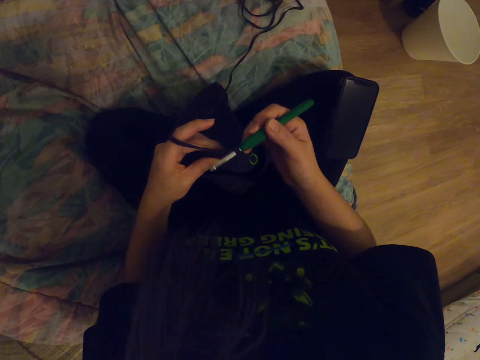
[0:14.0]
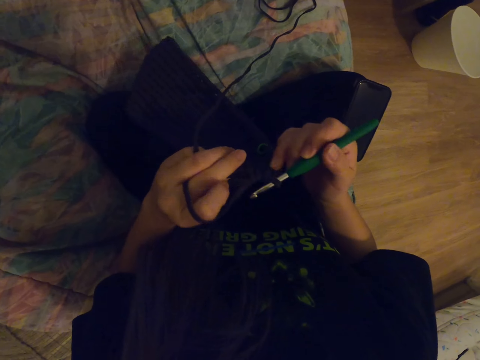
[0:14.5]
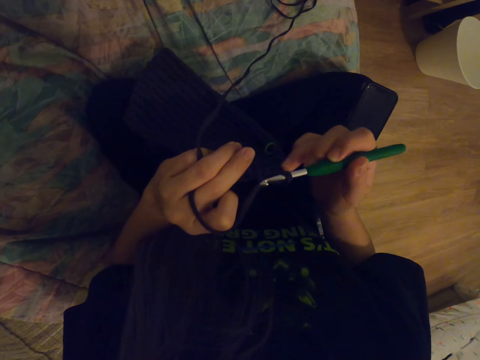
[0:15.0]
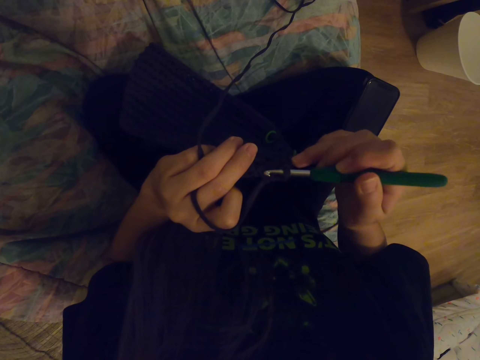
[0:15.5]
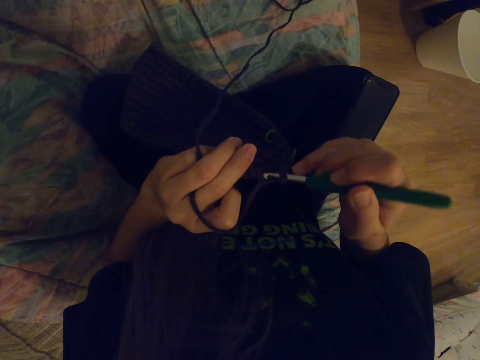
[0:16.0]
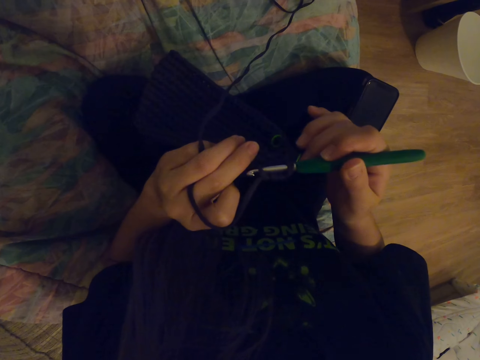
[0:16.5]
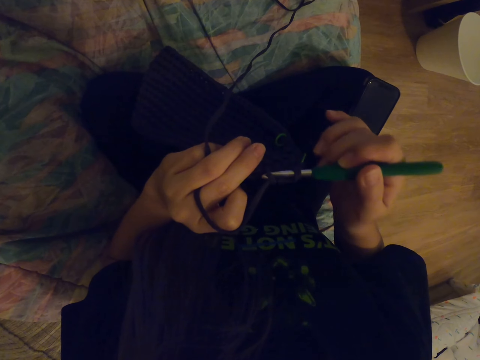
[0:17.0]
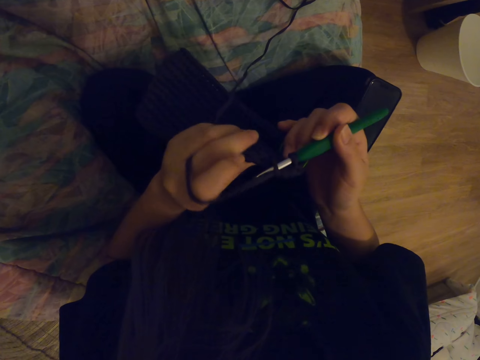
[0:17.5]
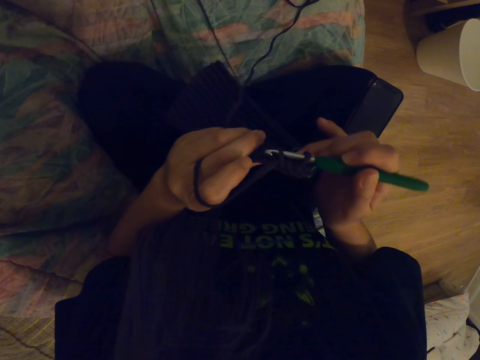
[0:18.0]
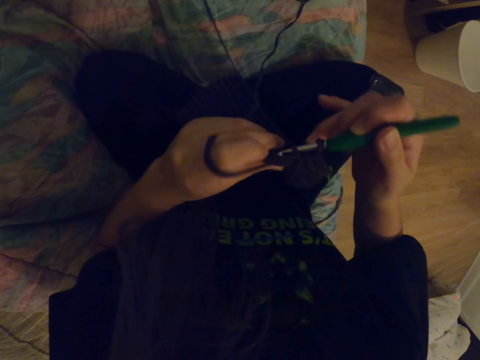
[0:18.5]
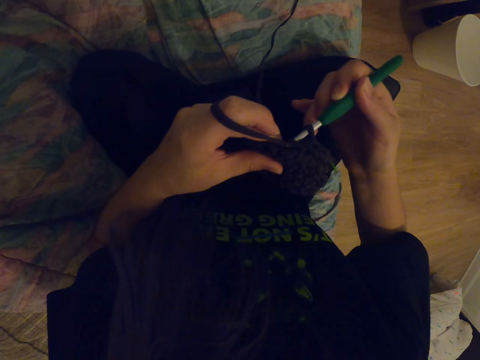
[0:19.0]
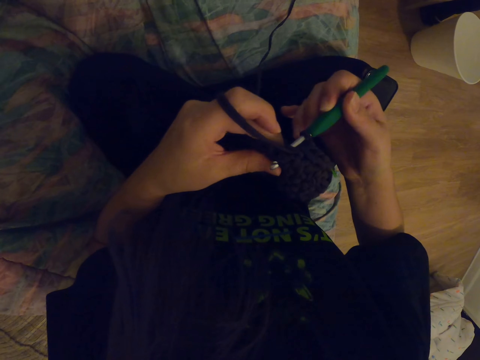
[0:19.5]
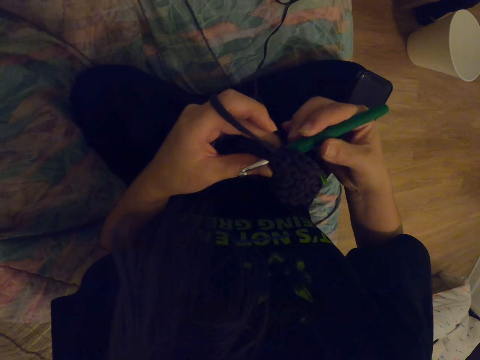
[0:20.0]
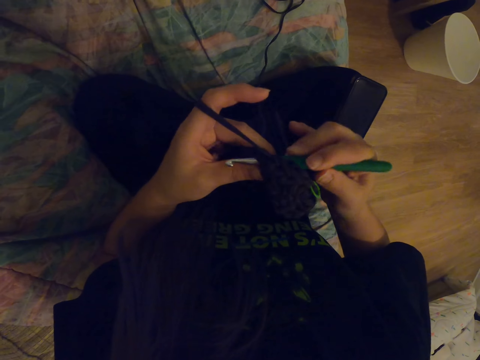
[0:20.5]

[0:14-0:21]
The camera wearer knits a cloth with a knitting needle.

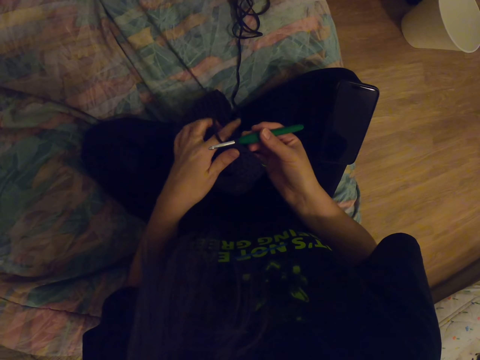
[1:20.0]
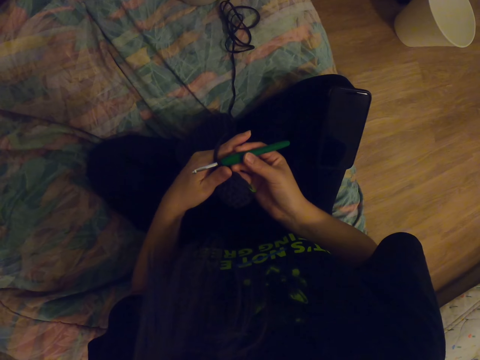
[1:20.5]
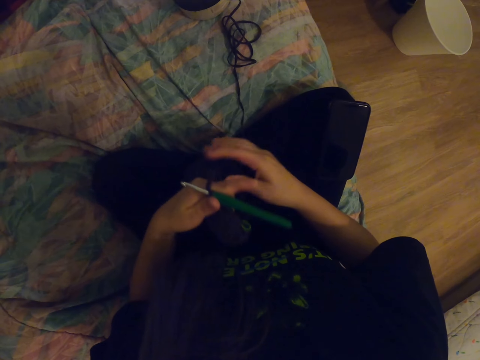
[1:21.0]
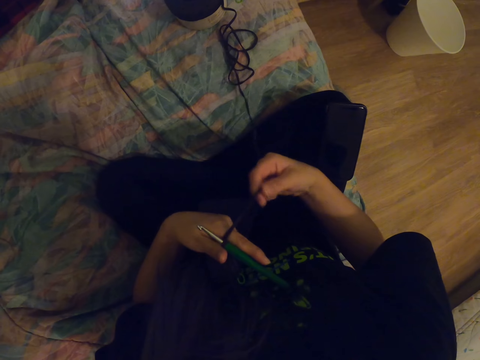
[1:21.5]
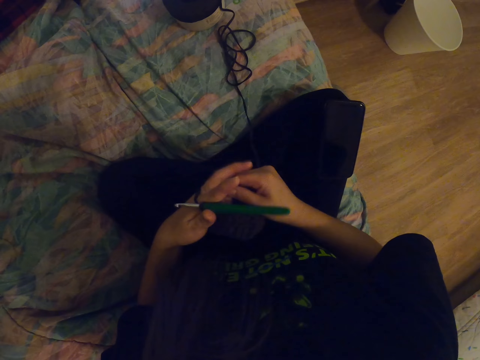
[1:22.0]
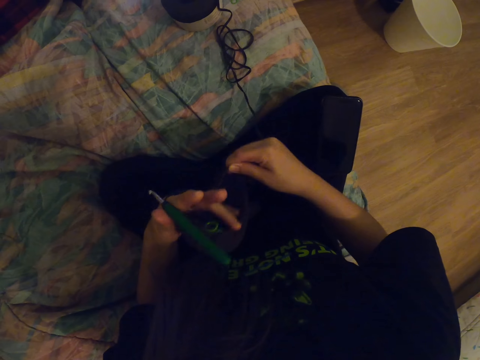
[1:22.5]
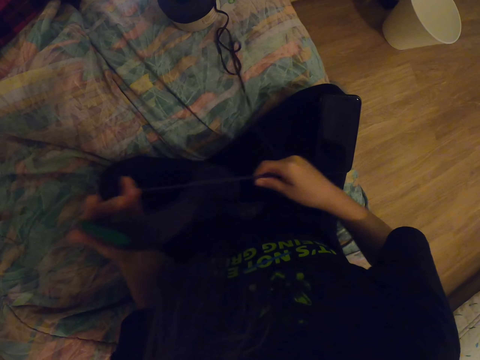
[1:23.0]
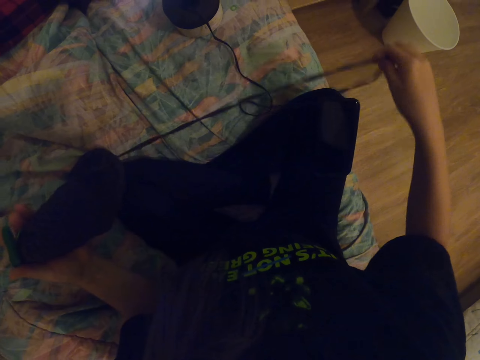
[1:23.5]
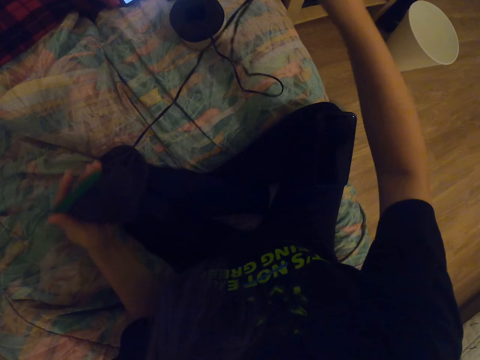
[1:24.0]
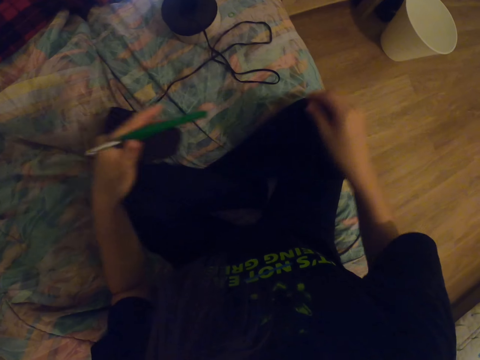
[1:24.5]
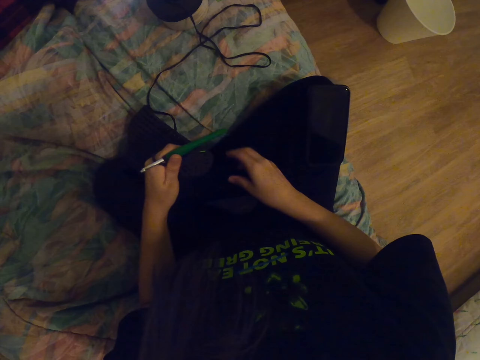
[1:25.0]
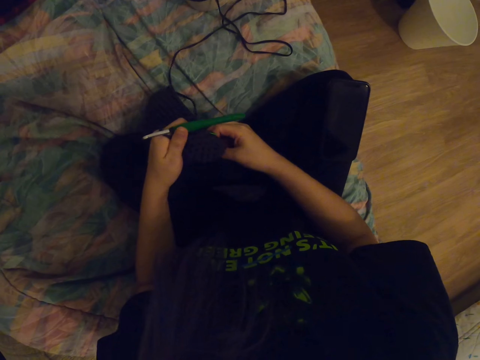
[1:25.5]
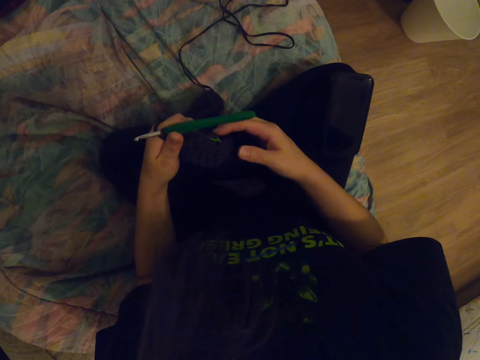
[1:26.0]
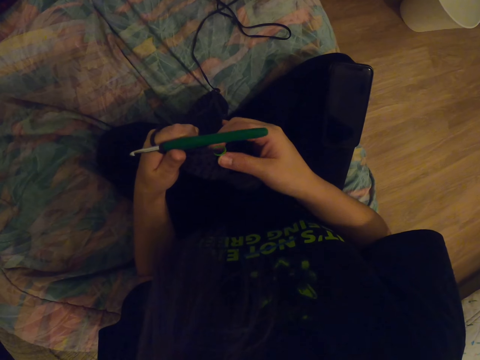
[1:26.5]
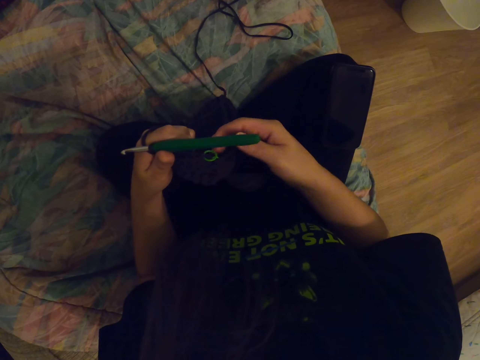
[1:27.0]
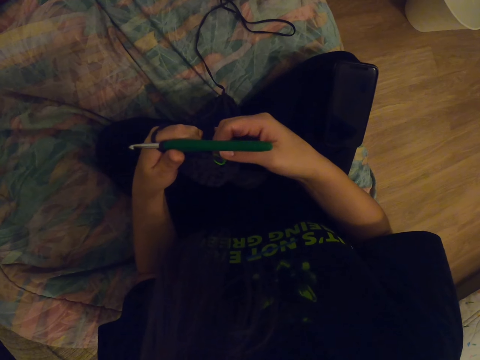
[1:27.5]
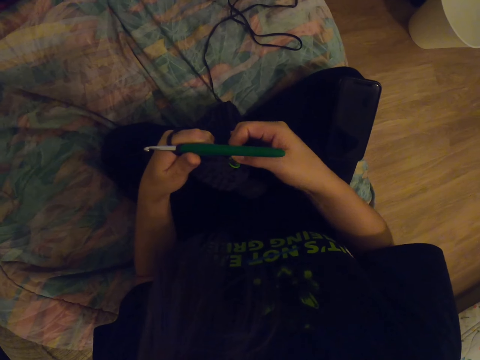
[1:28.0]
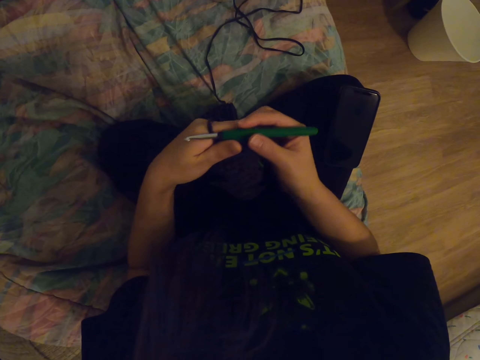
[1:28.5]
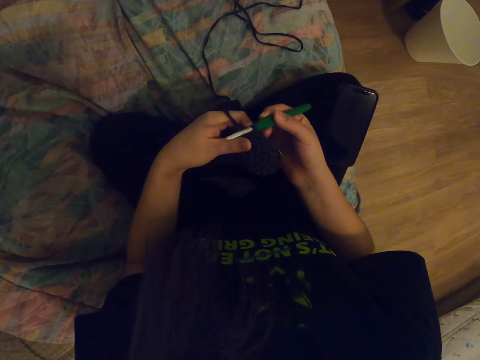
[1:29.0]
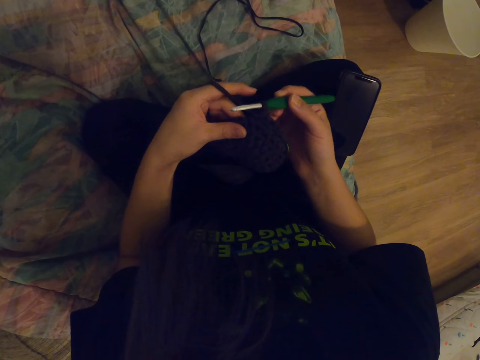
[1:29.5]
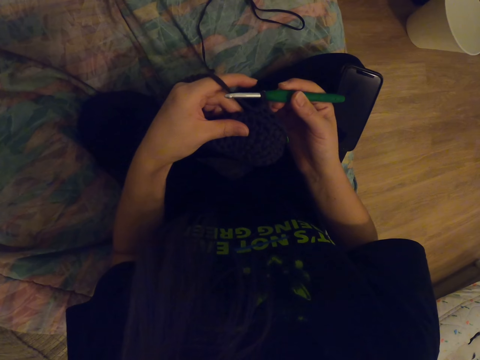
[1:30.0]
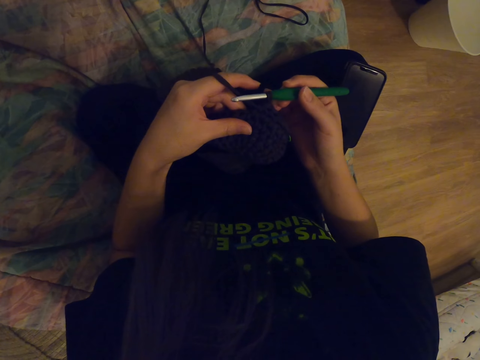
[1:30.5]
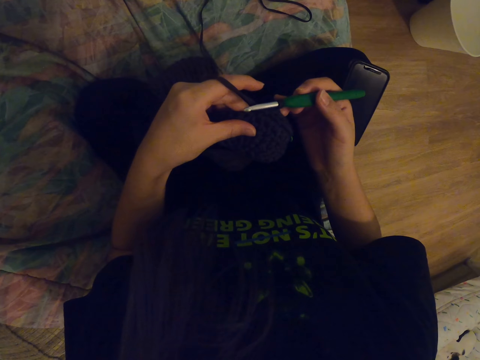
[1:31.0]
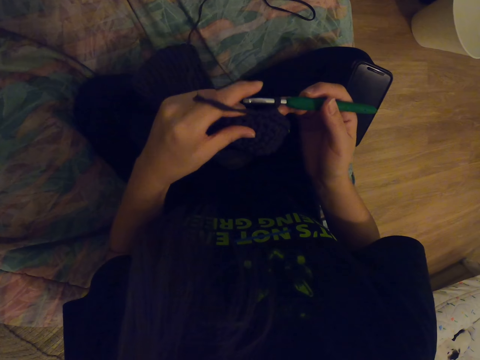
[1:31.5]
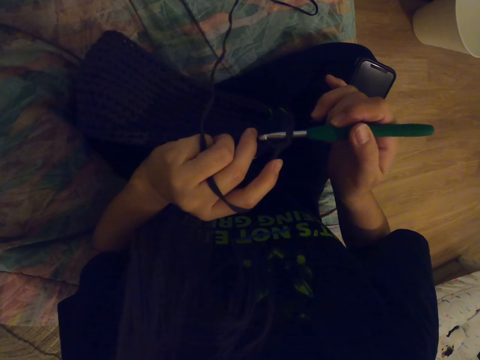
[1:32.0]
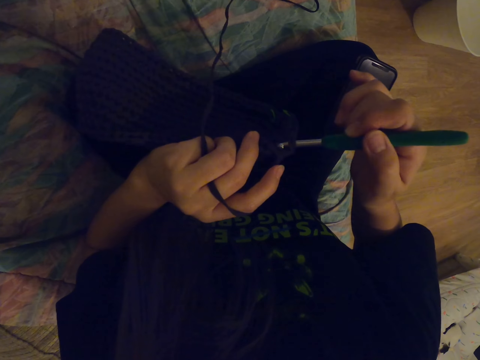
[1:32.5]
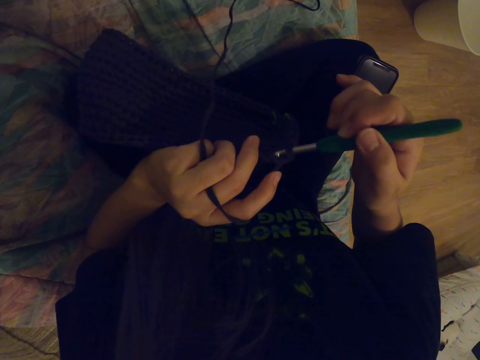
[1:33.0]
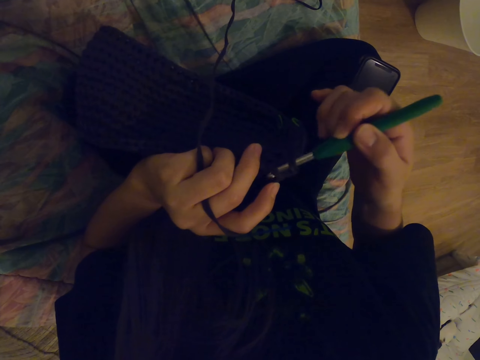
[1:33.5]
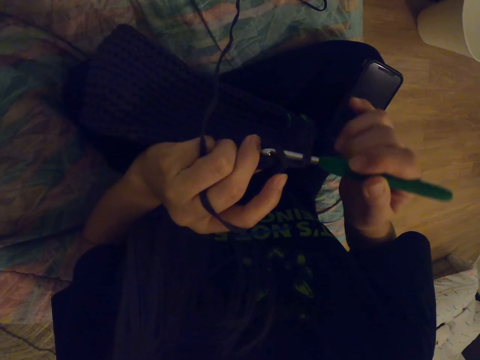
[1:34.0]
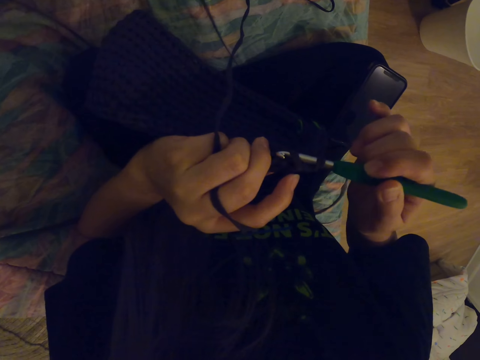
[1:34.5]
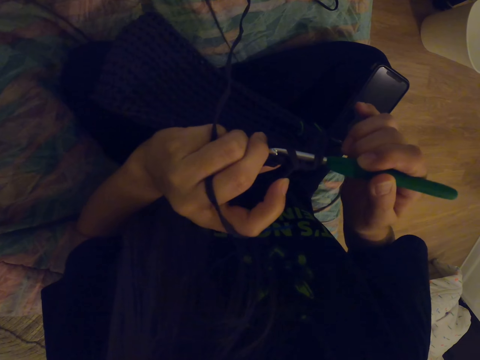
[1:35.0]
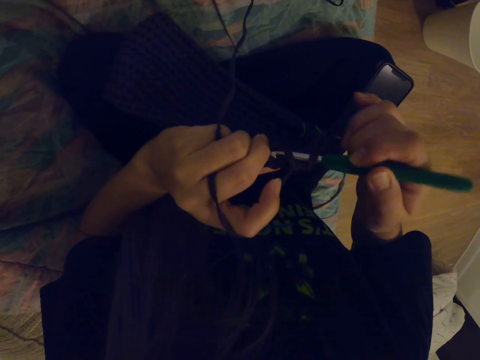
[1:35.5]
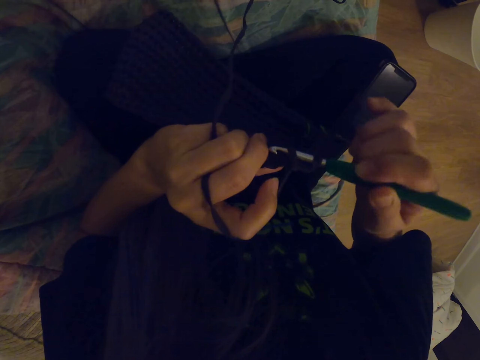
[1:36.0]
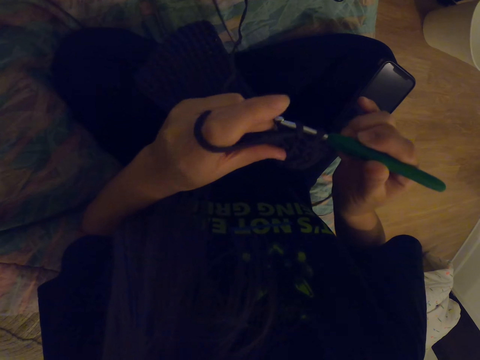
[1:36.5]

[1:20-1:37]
The camera wearer rolls a string on his hand. He stretches the string with his hand. He knits a cloth with a knitting needle.

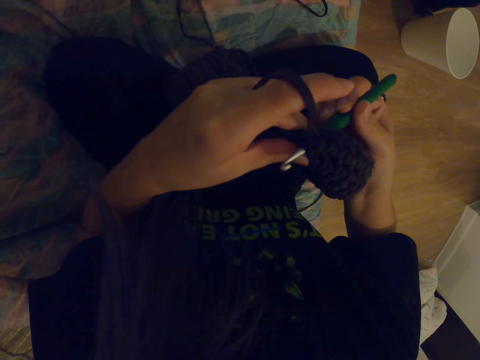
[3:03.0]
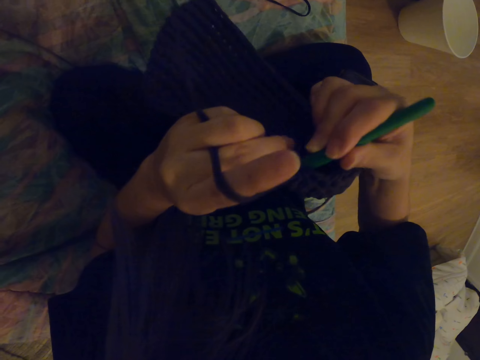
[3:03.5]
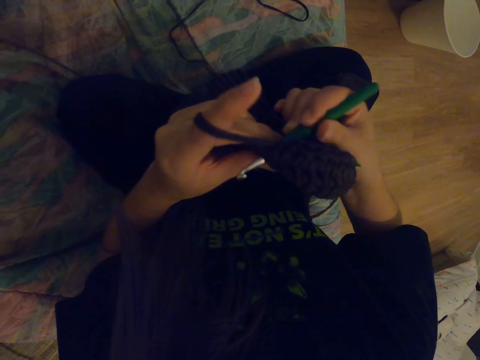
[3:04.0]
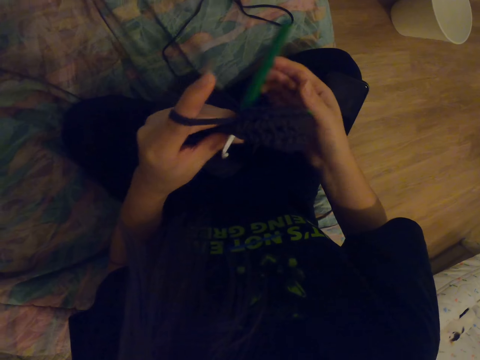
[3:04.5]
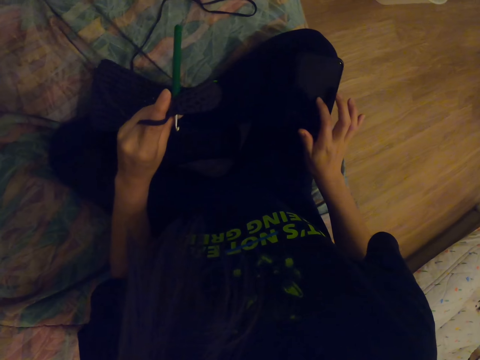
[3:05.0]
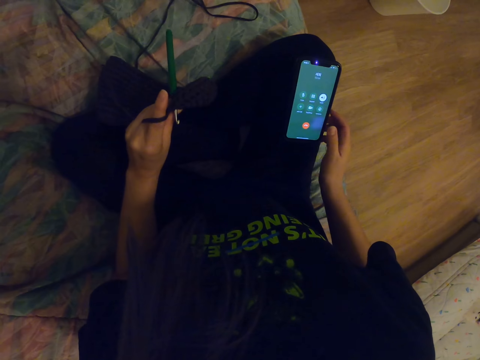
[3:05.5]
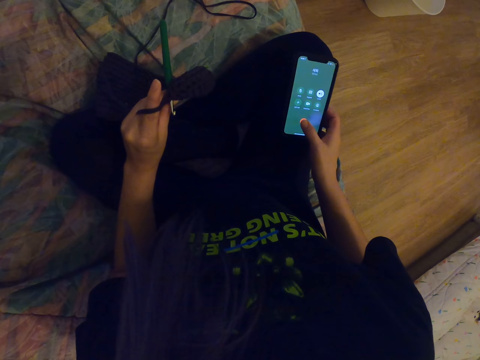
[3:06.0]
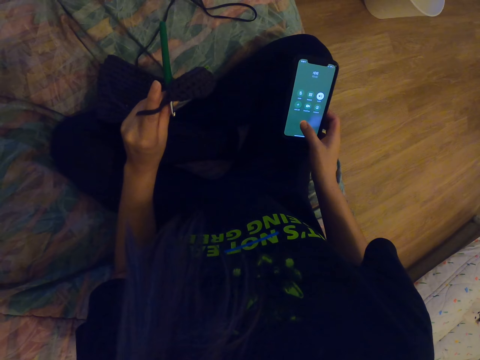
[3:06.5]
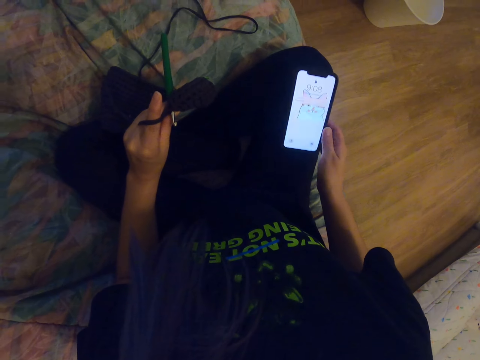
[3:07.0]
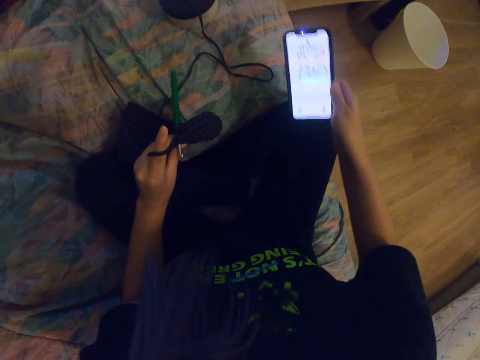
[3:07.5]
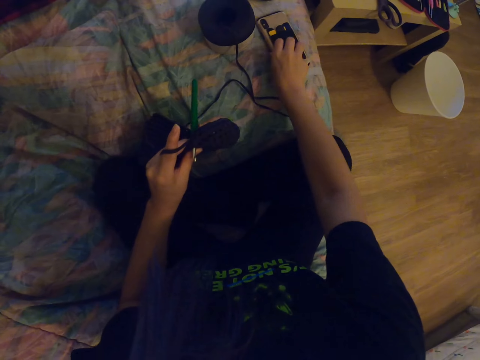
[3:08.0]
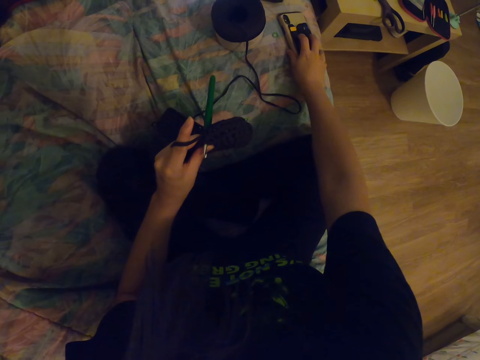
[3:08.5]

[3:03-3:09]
The camera wearer taps a phone. They pause knitting. They place the phone upside down.
